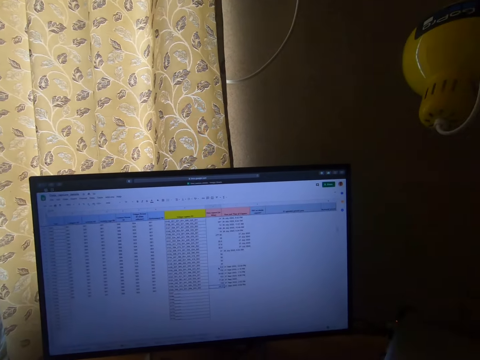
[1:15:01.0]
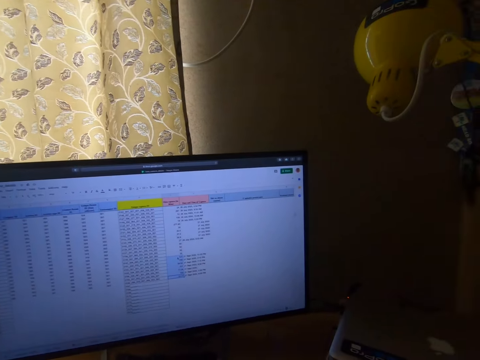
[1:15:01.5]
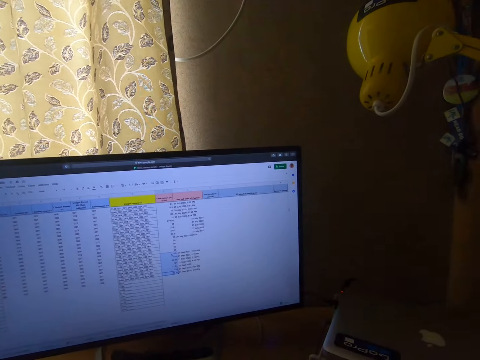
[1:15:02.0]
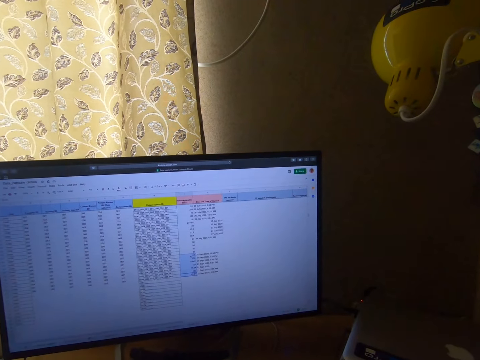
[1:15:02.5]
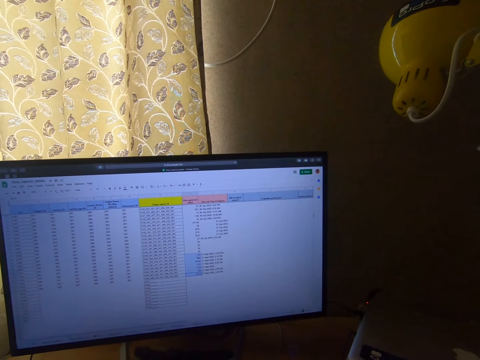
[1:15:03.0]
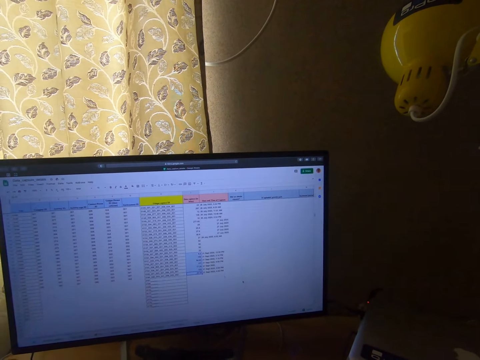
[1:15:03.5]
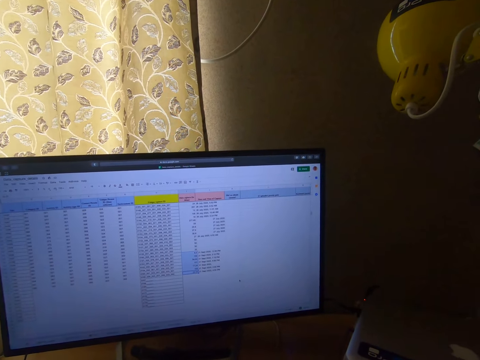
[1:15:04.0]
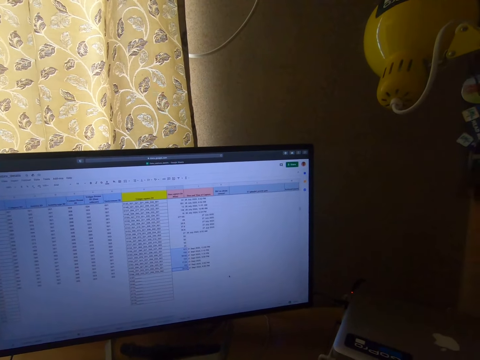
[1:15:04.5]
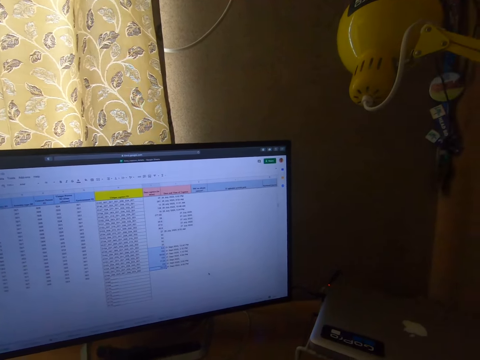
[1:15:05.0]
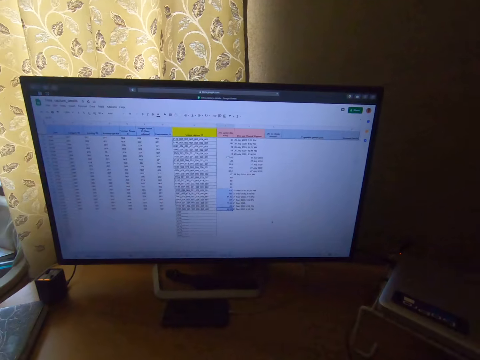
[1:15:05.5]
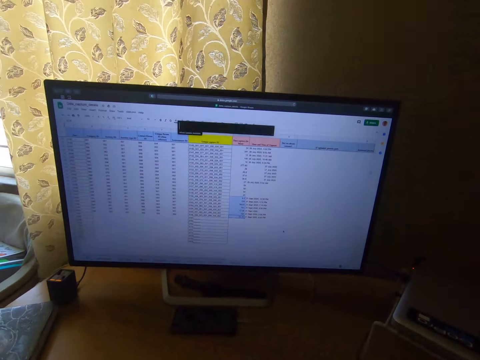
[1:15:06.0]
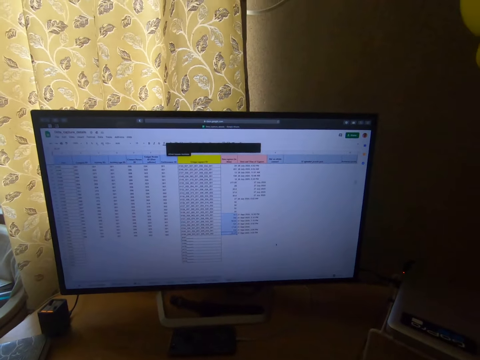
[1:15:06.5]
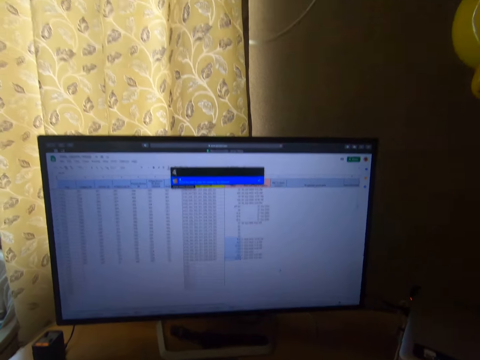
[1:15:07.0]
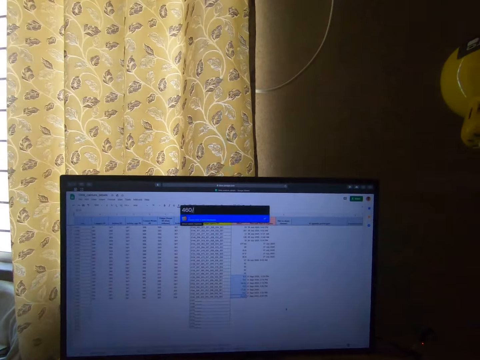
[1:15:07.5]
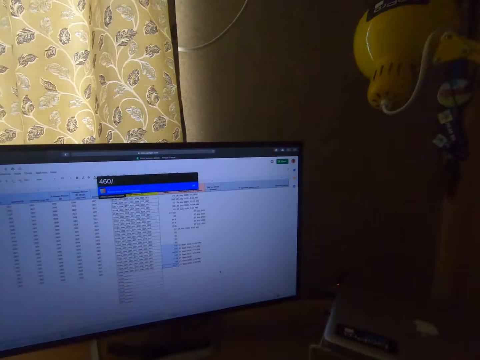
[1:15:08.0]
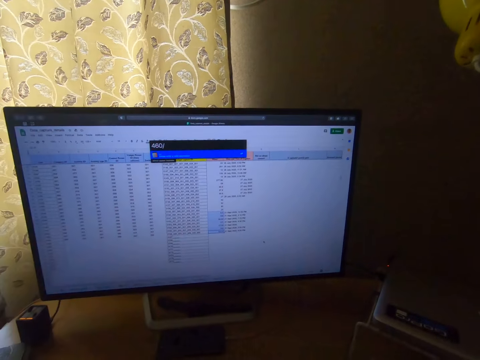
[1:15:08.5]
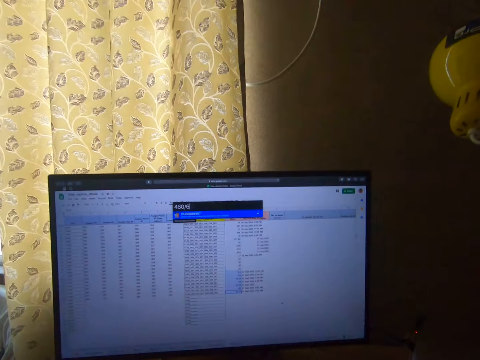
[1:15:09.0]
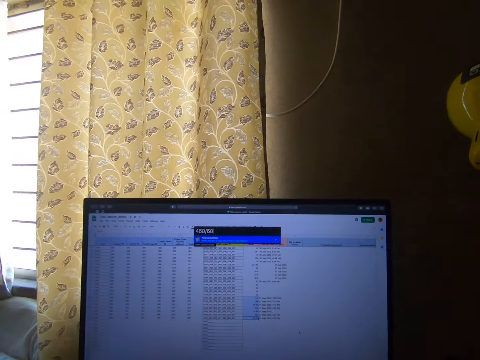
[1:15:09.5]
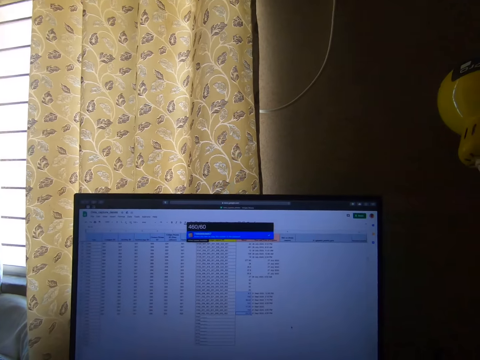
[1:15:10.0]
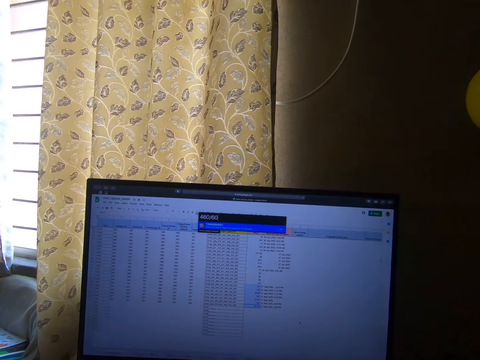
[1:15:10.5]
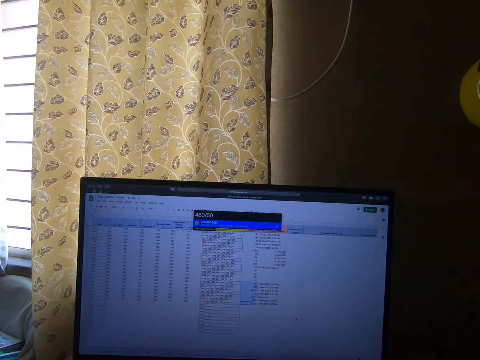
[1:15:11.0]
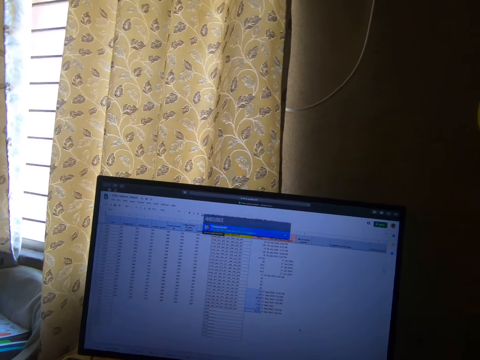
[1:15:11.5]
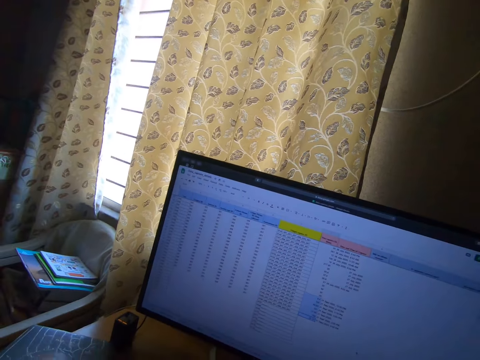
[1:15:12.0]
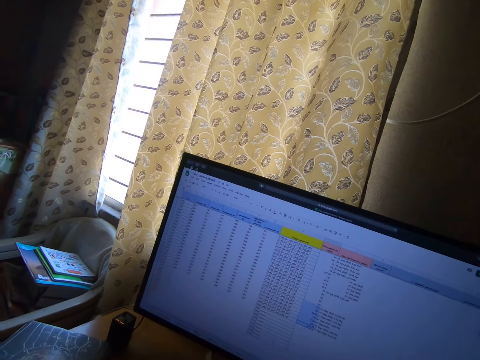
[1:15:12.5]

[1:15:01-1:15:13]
The camera wearer stares at the monitor. They operate the screen. They stare at the monitor. They operate the screen.

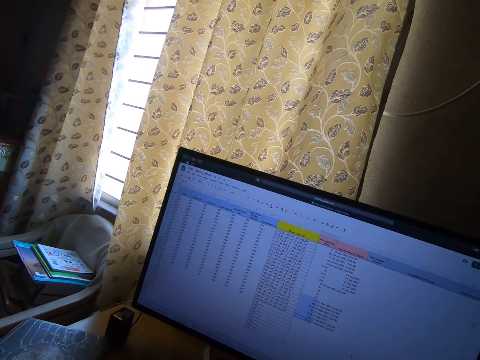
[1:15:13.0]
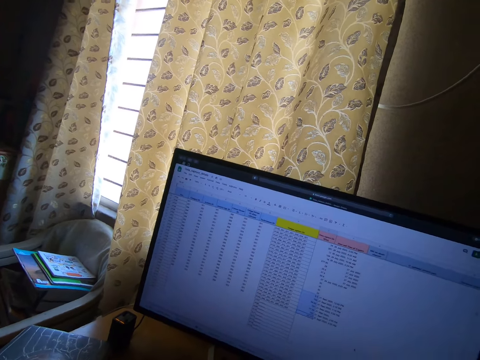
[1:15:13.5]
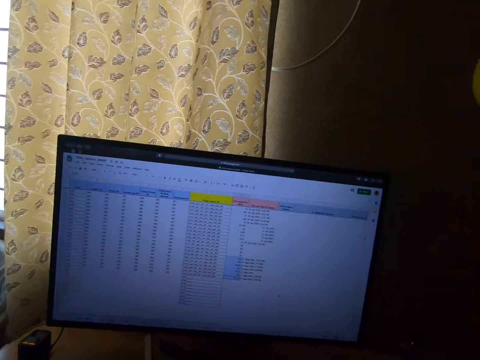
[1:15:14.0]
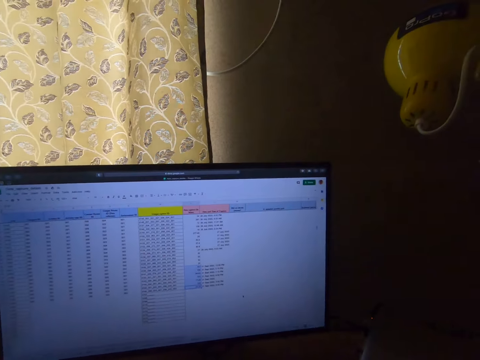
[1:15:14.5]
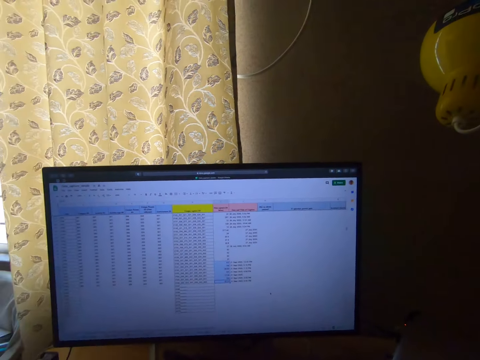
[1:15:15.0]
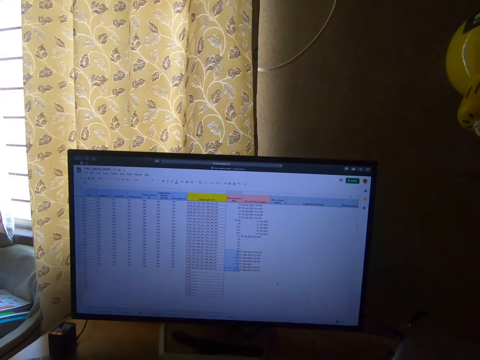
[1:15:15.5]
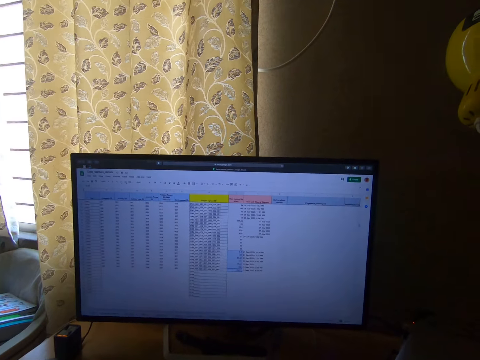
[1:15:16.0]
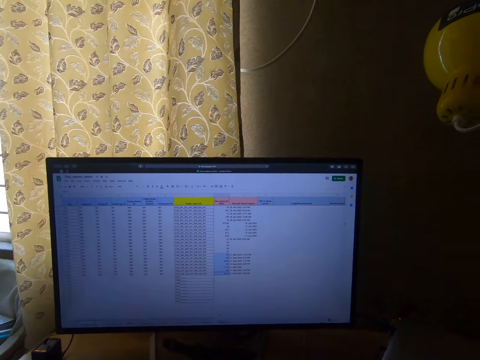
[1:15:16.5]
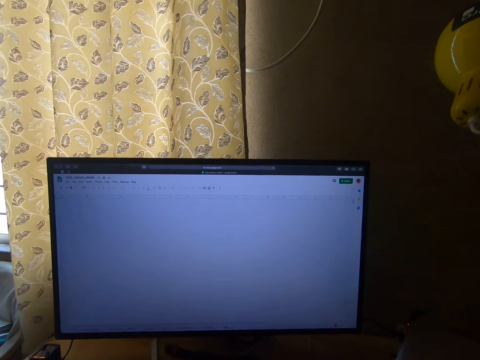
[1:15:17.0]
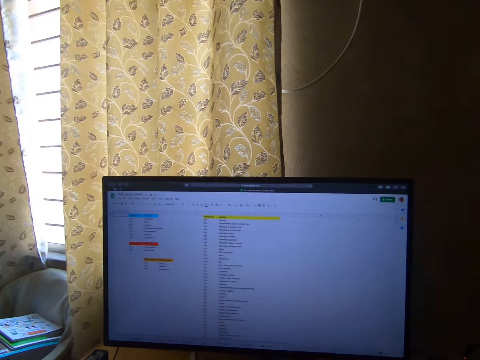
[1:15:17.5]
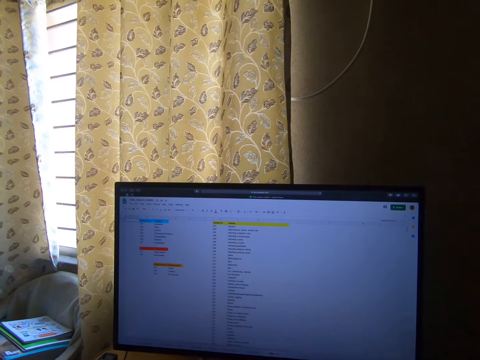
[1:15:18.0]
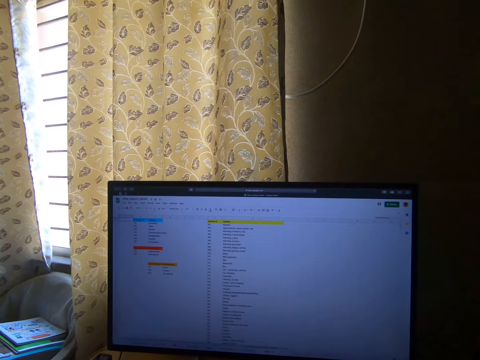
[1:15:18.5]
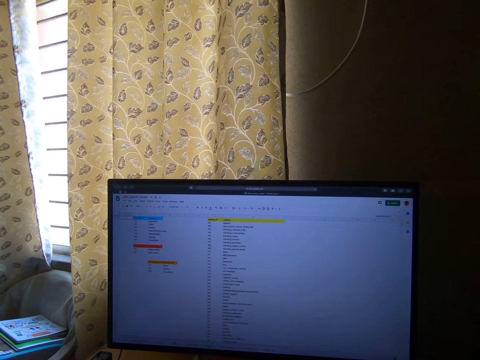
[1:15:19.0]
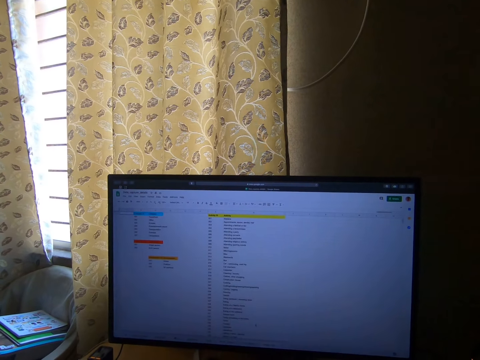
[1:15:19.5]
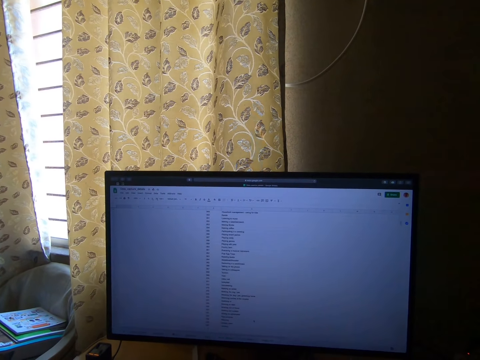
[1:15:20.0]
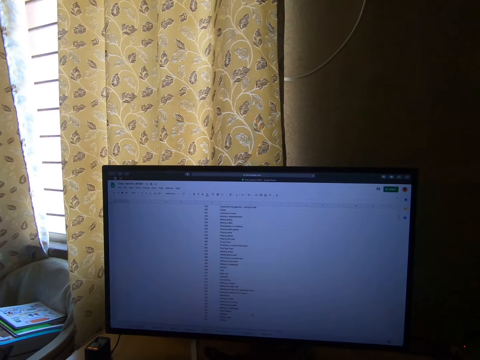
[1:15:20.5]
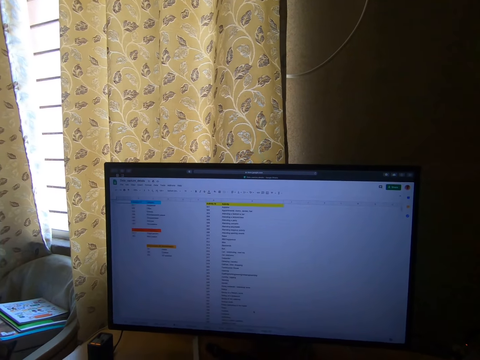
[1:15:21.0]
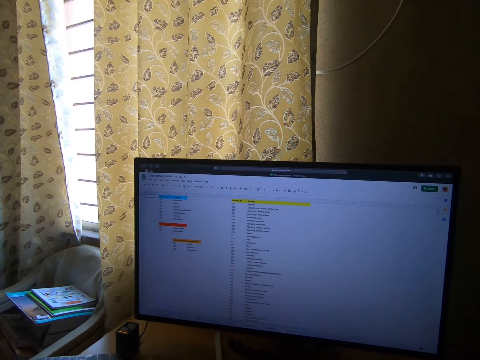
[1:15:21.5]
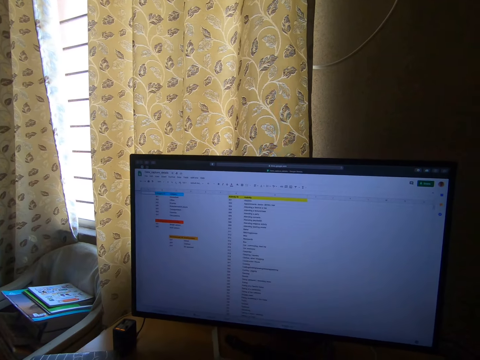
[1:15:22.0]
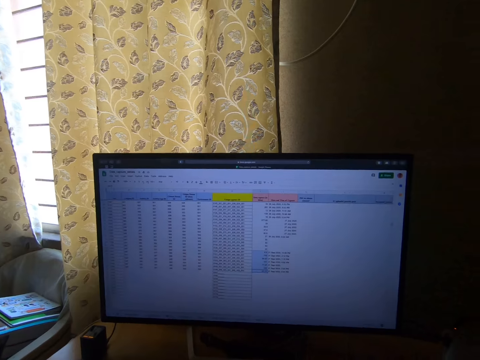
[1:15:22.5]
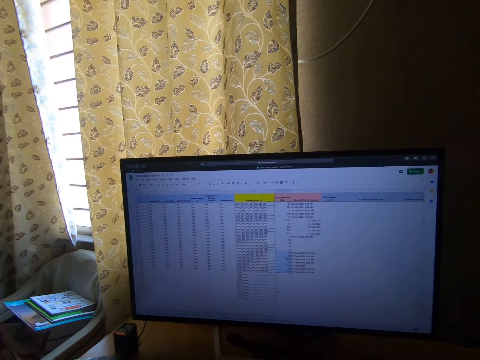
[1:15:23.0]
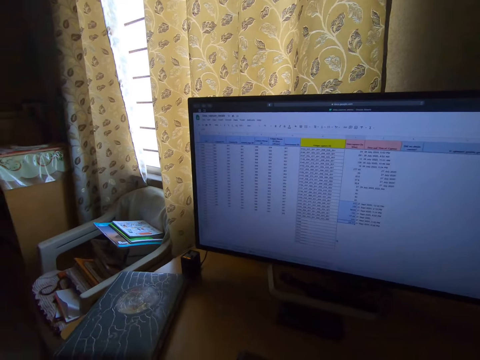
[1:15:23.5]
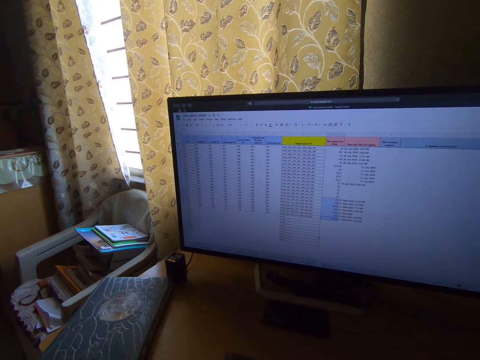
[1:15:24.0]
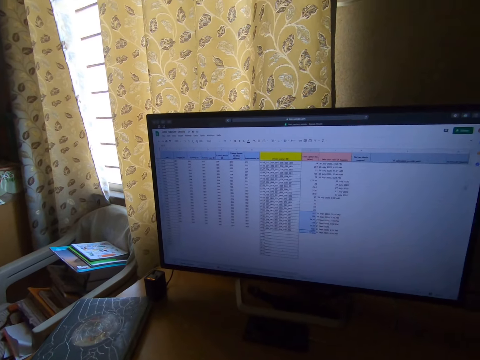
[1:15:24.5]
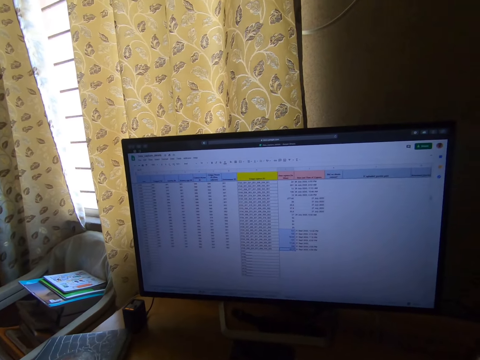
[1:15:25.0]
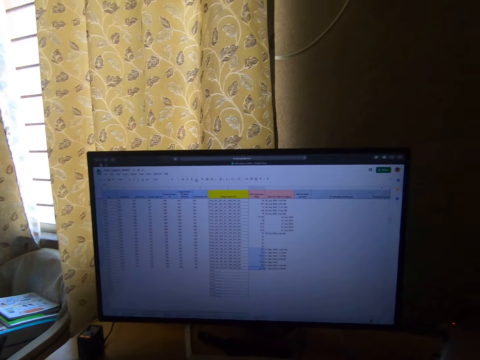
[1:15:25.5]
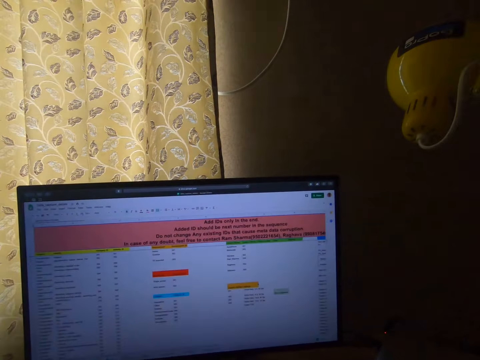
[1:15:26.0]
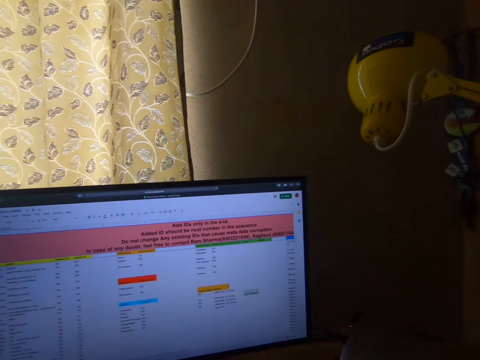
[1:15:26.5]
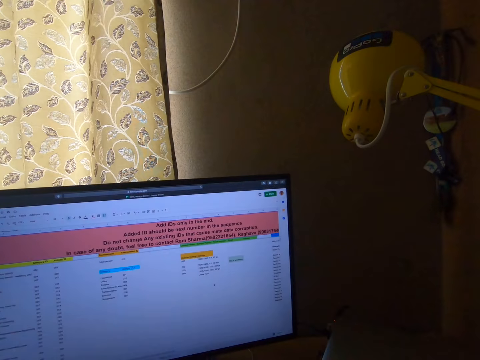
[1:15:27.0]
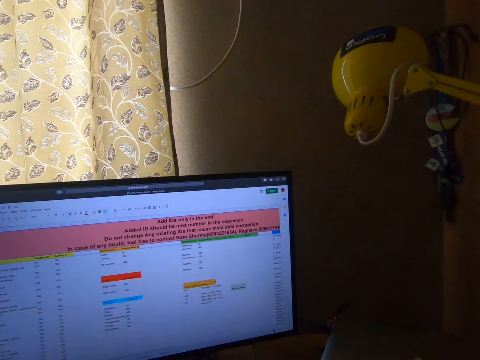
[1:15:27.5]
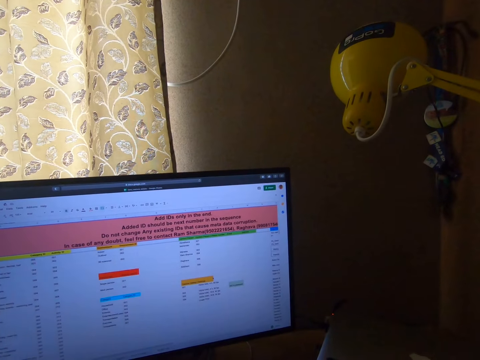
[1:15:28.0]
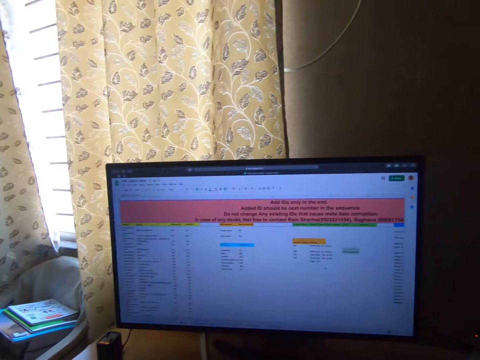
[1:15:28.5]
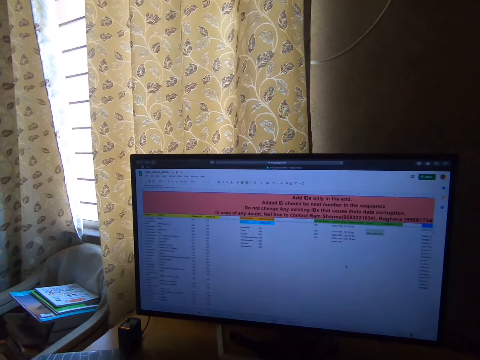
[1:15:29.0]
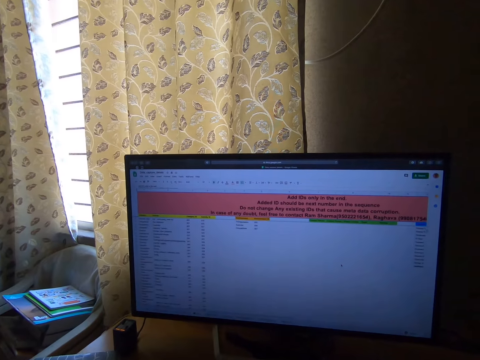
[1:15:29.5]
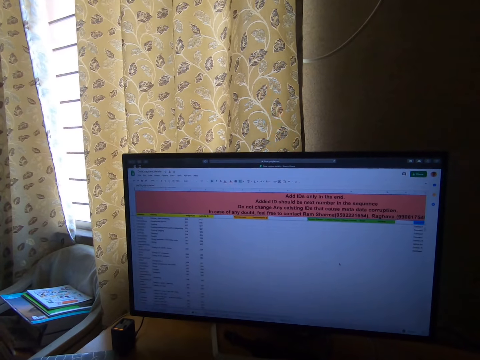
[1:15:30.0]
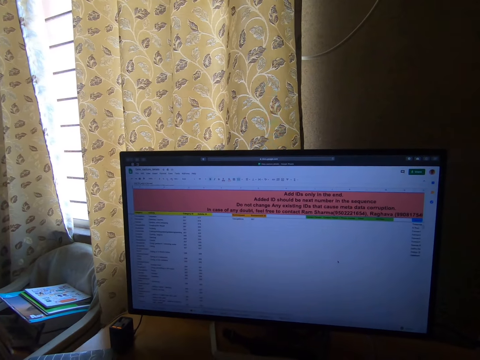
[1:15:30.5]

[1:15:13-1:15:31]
The camera wearer stares at the monitor. They operate the screen. They stare at the monitor. They operate the screen. They look around at the window. They operate the screen. They look around the bedroom. They operate the screen.
